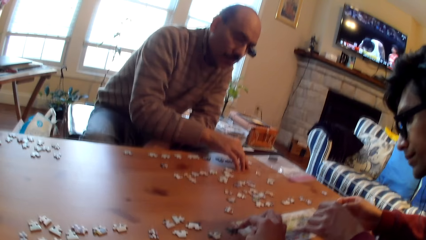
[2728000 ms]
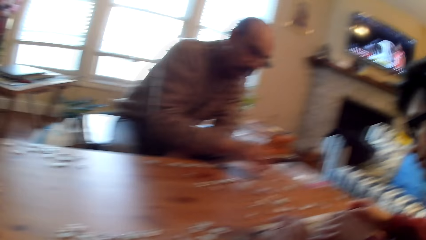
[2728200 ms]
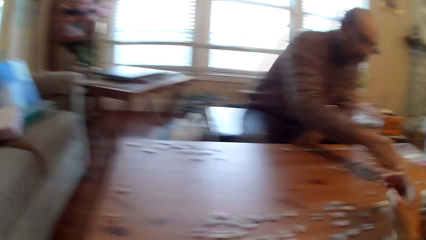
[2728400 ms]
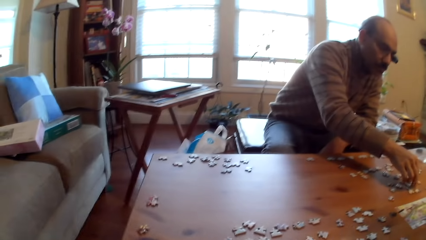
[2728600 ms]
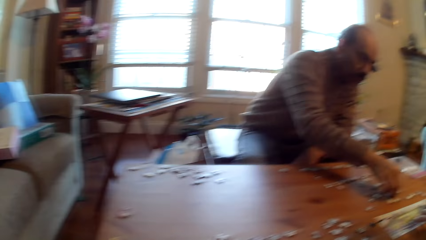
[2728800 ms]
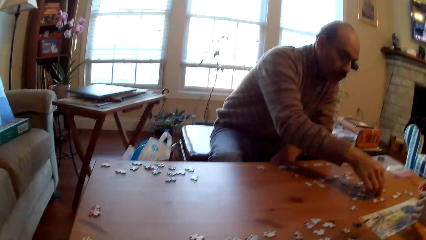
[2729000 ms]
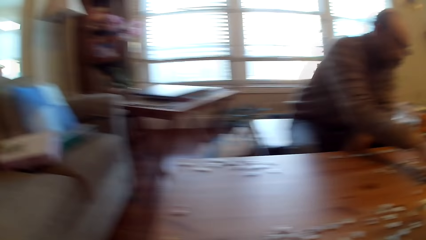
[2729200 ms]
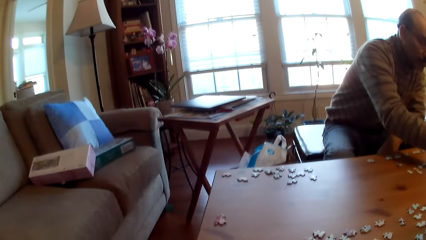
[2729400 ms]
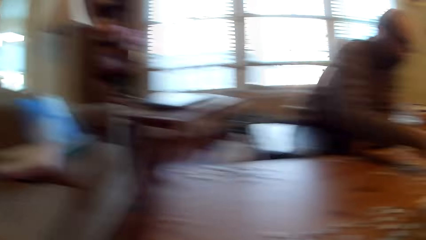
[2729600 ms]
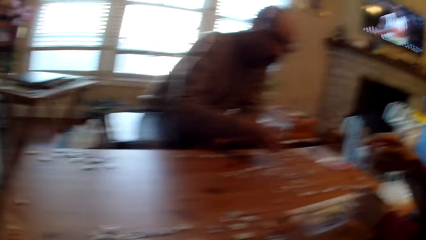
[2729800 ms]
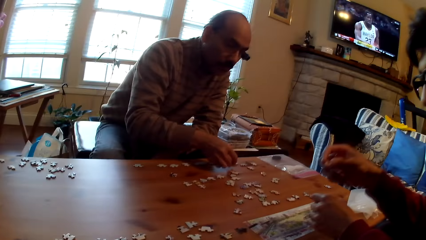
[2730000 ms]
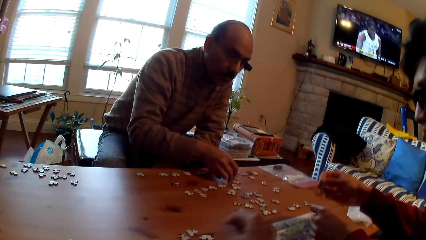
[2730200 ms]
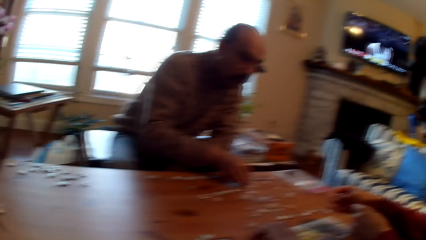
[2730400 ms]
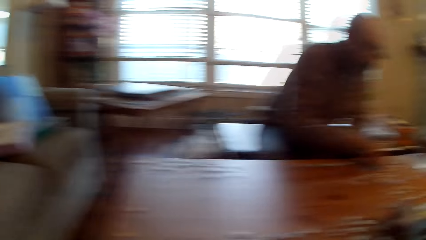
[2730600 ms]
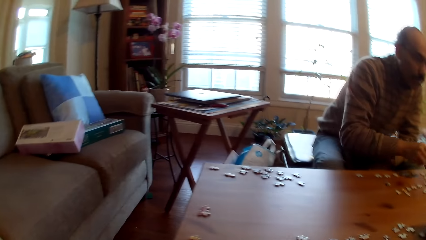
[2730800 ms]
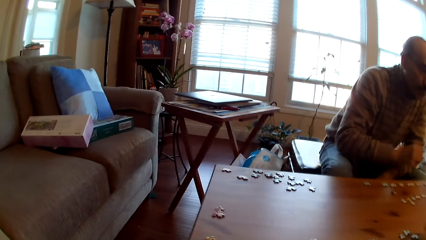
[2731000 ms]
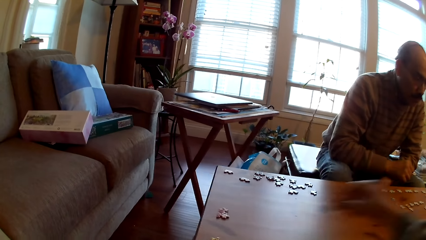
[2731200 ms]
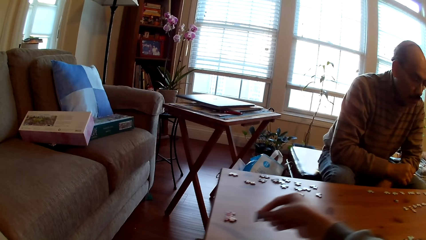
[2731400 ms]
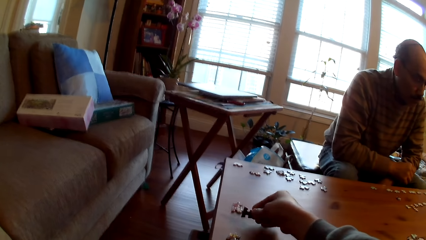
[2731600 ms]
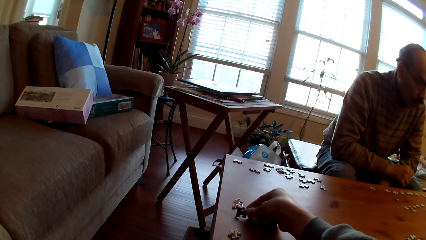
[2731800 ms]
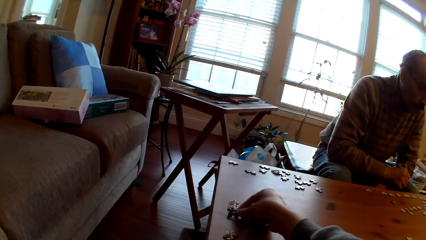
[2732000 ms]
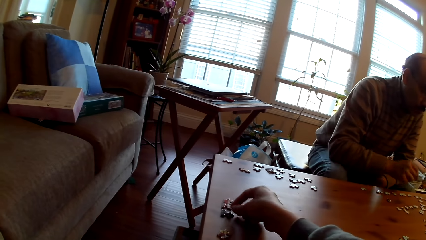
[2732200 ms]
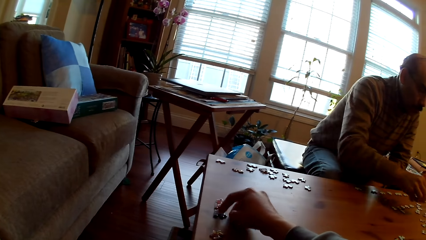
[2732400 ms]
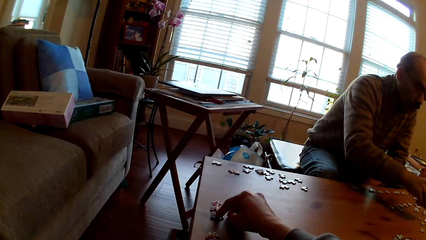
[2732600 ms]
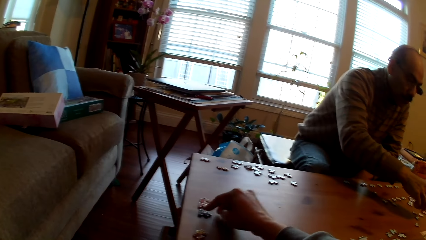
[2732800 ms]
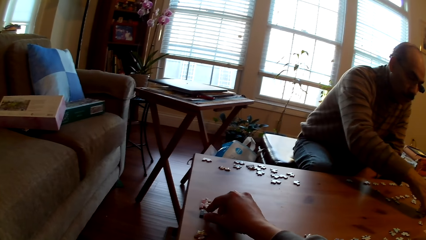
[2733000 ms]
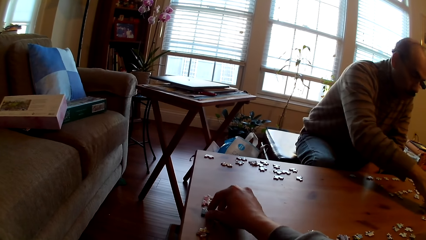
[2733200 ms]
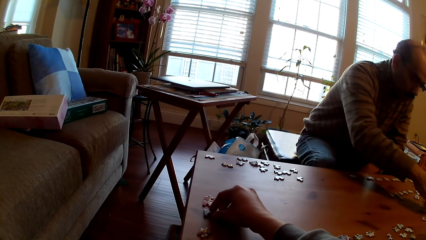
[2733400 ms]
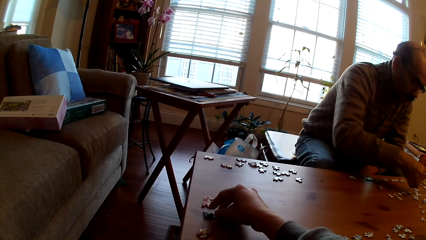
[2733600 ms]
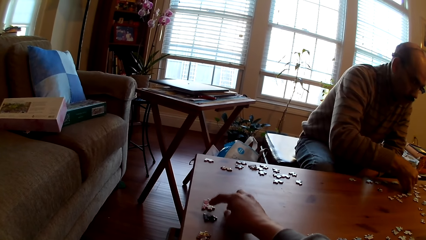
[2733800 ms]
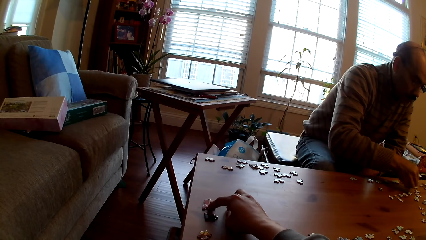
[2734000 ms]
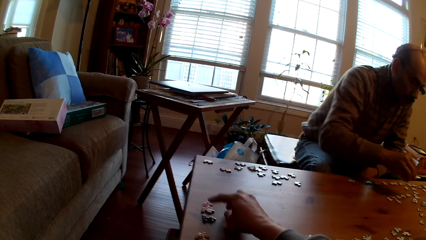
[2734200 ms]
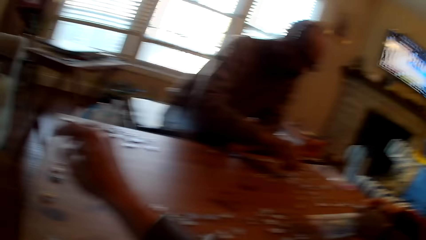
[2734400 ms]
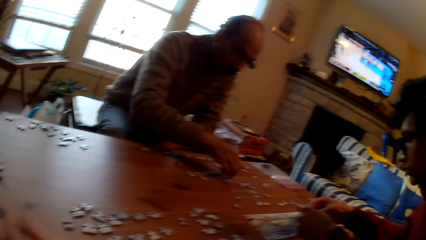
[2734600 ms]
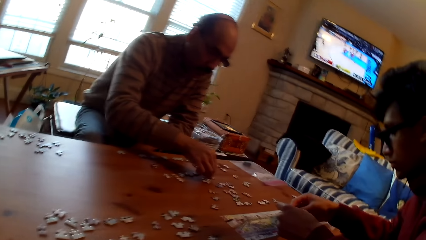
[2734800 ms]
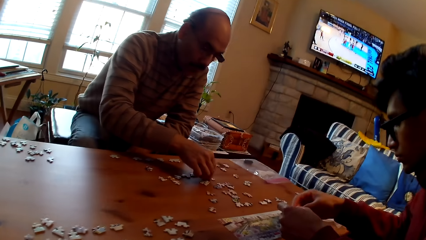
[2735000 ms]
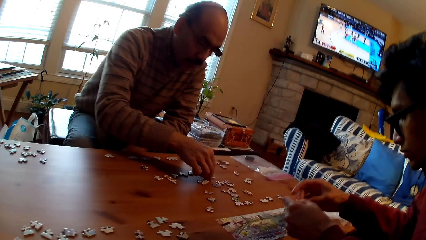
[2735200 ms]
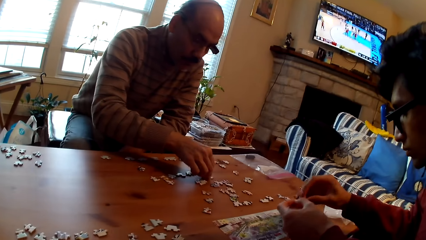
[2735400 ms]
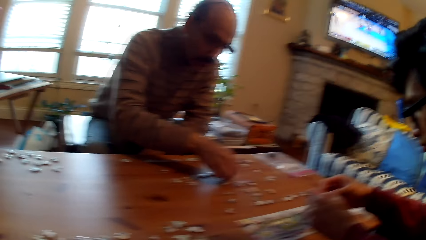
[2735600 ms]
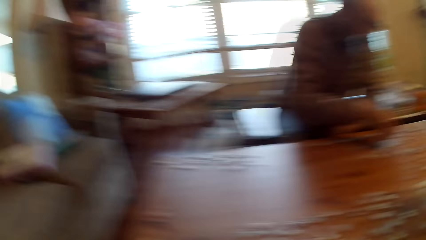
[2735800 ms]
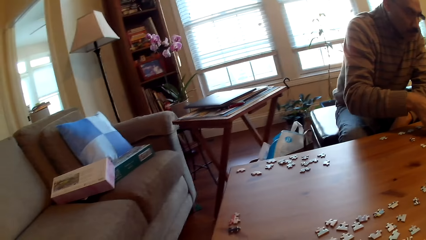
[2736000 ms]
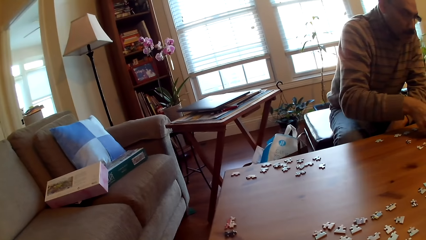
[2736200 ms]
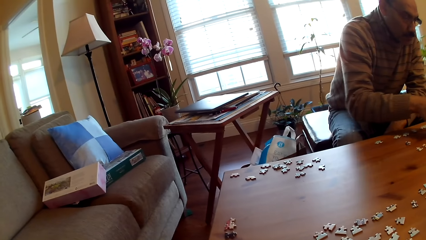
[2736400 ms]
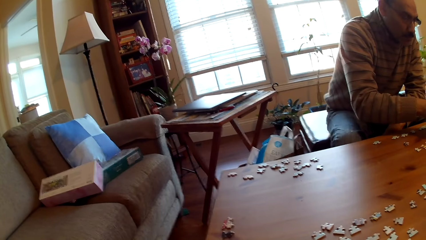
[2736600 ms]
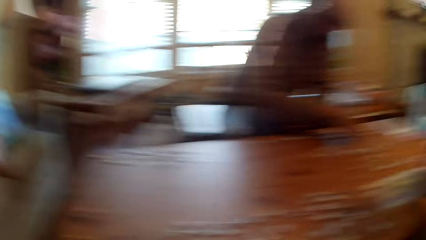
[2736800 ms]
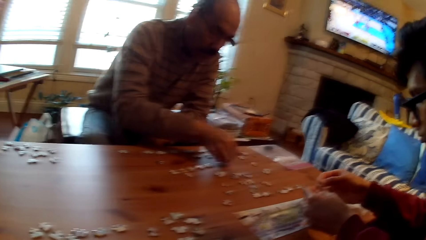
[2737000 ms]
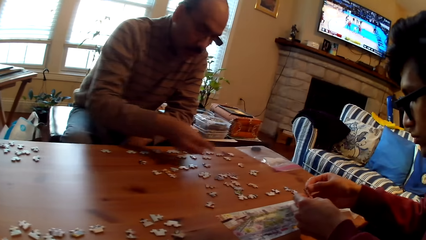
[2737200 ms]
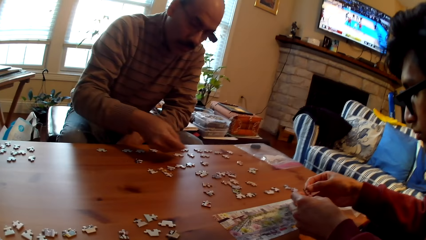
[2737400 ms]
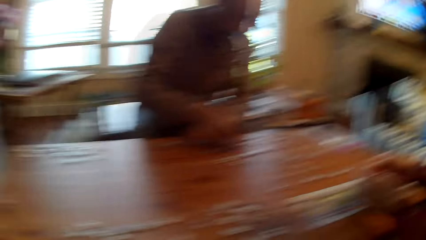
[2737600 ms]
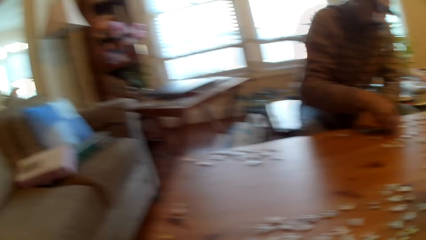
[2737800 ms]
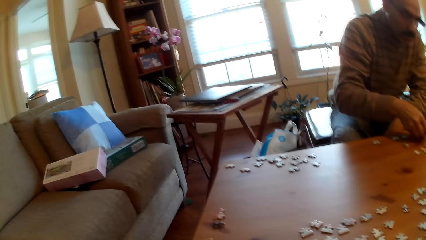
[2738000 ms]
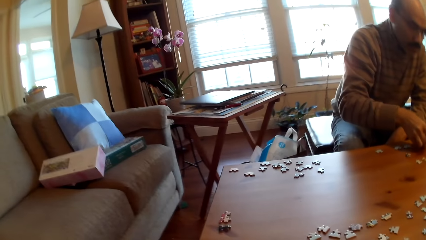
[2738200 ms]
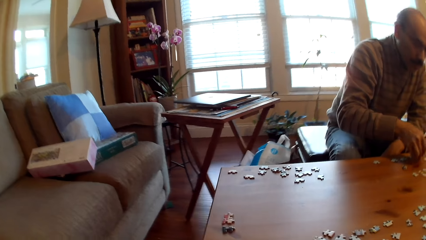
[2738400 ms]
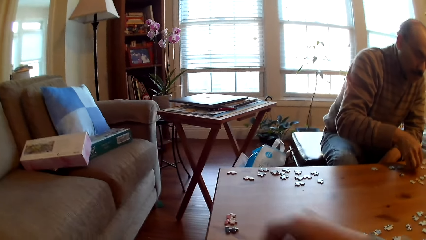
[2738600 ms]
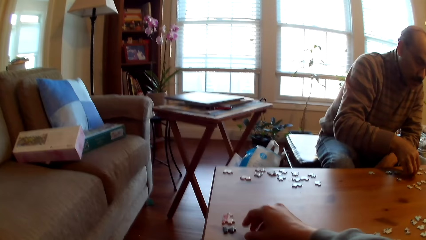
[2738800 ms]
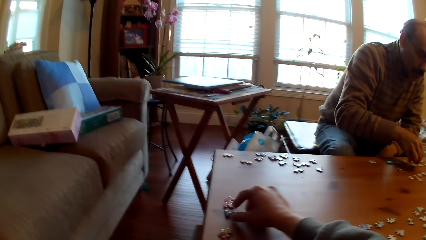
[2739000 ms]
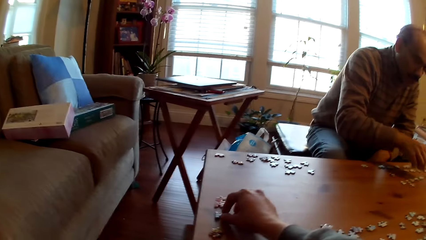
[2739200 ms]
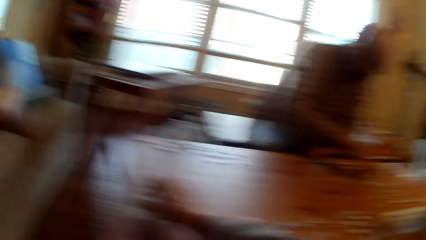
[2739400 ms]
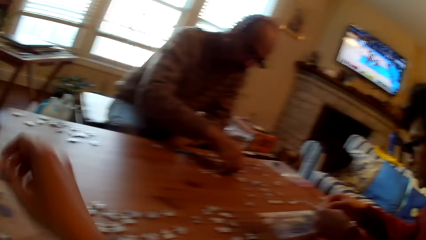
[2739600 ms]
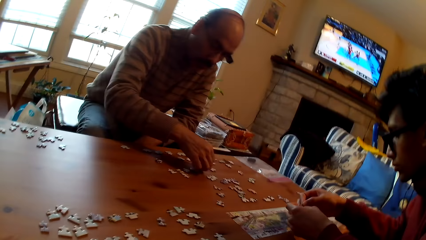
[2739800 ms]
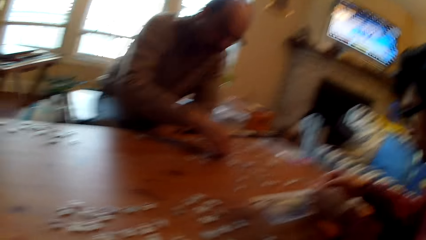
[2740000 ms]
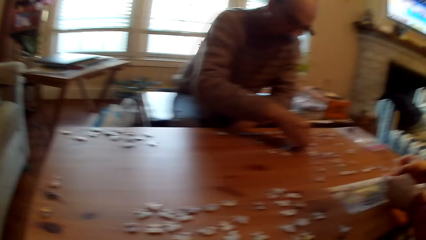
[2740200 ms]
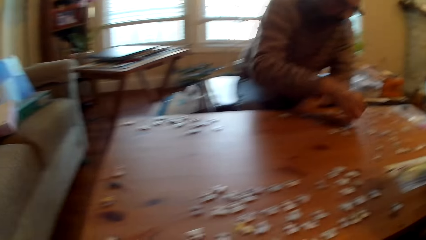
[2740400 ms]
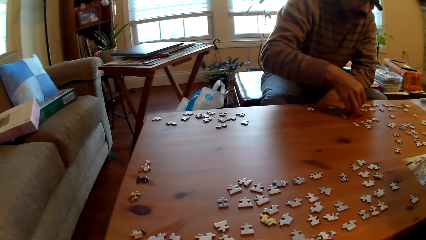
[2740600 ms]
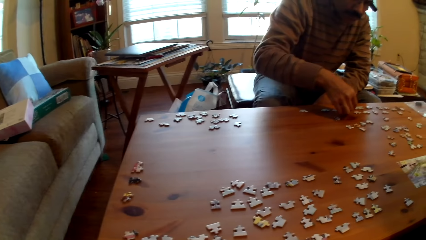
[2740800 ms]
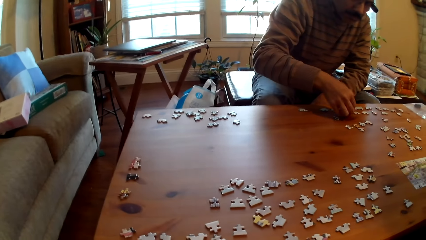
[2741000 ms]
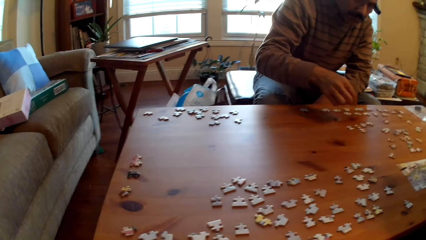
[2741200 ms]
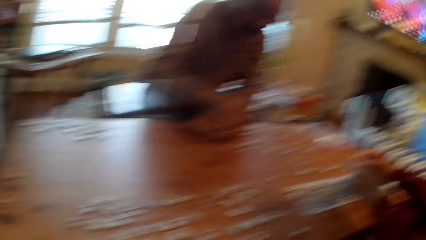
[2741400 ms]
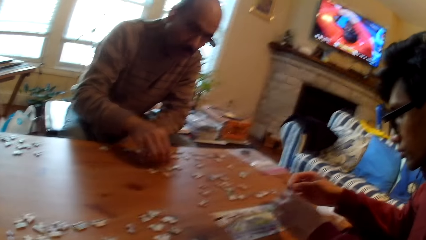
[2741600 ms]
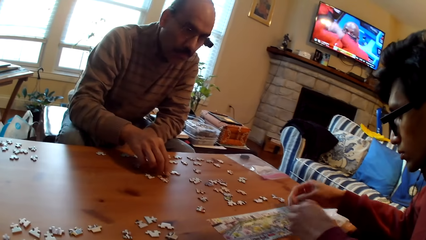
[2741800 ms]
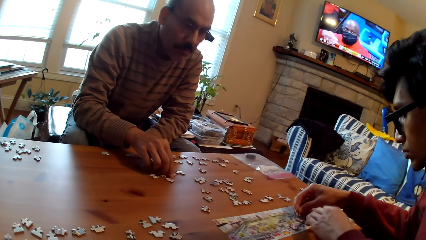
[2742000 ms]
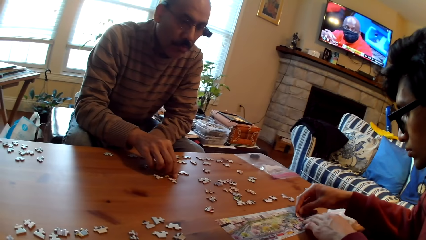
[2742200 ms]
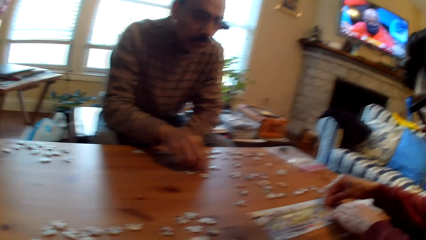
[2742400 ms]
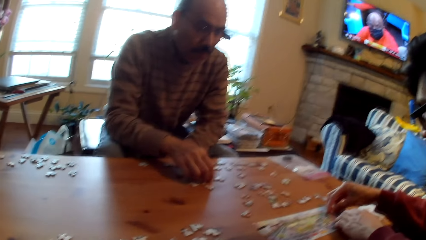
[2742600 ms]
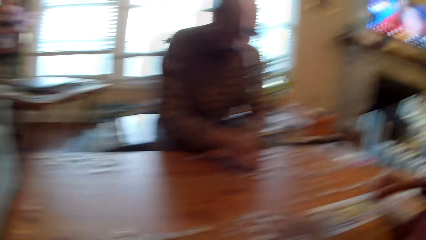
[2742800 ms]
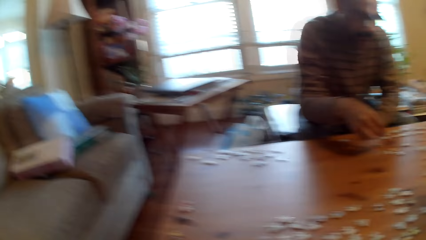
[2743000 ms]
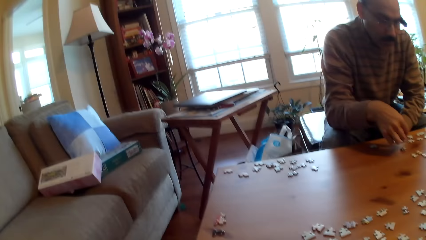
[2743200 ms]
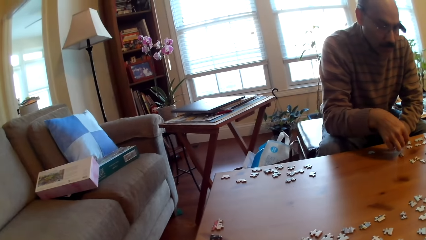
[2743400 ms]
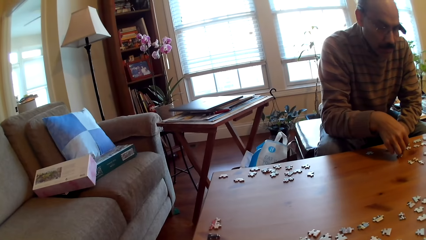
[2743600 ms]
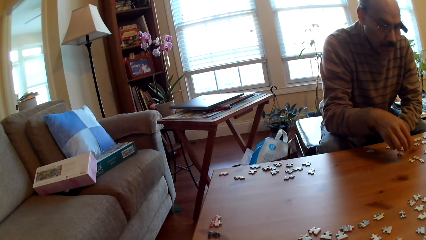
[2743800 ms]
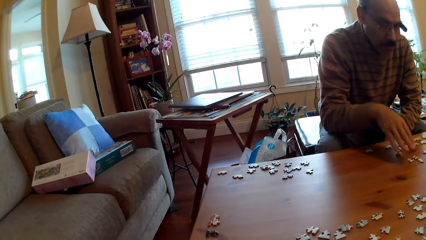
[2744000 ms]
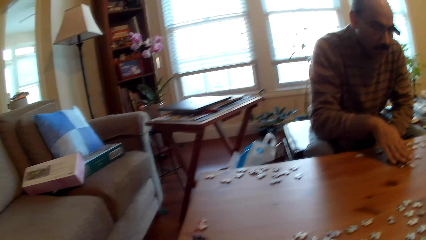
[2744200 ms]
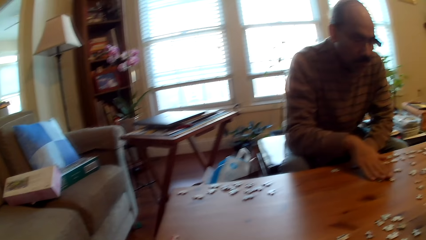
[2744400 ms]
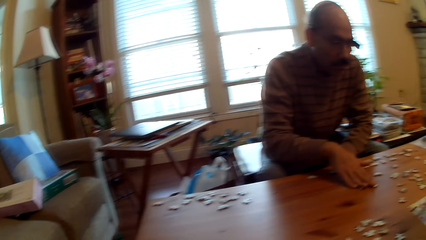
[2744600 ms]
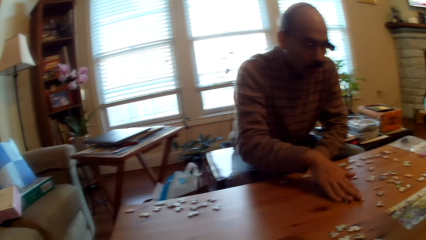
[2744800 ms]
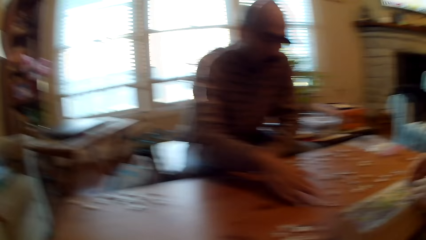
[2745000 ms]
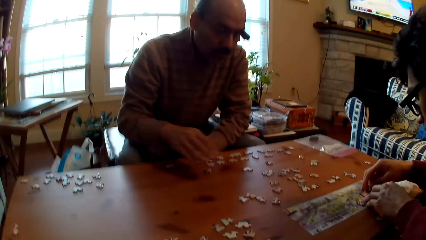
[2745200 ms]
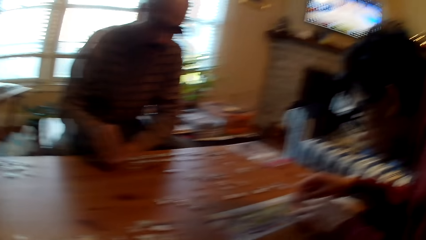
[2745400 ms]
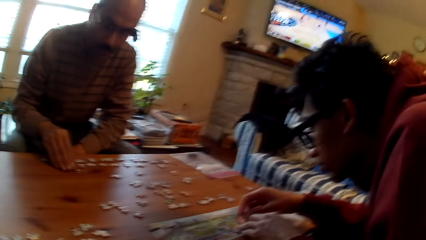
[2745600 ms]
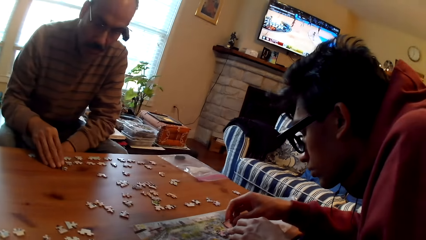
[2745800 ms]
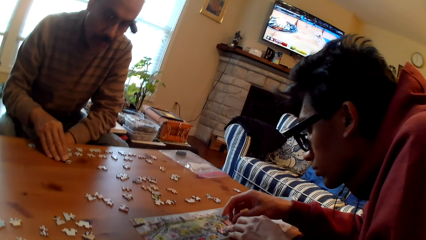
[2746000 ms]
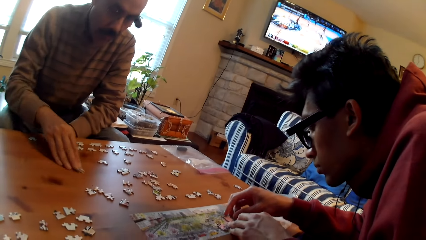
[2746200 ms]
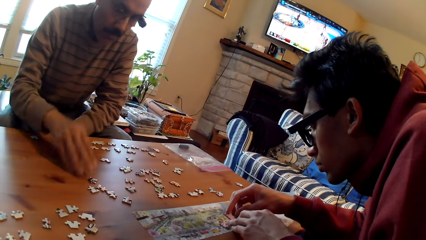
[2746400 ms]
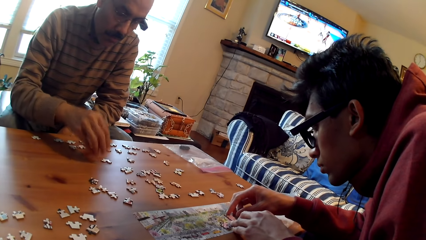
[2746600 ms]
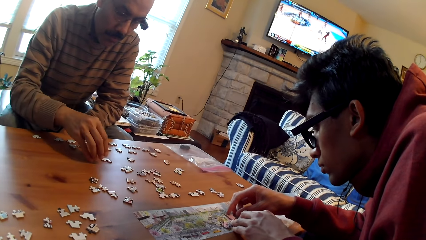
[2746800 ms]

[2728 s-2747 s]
The camera wearer puts the puzzle piece on the table. A person arranges the puzzle pieces or cards on the table. The camera wearer looks around the table, holds the puzzle piece on the table, and looks around the table. A man fixes the cards on the table. The person moves the puzzle pieces on the table.
